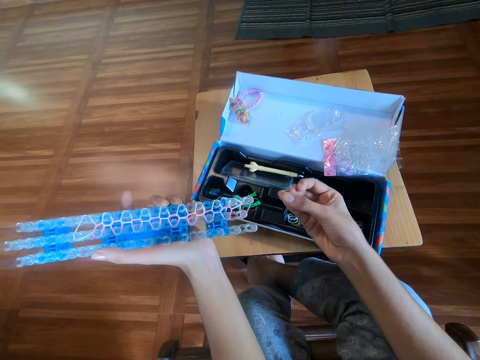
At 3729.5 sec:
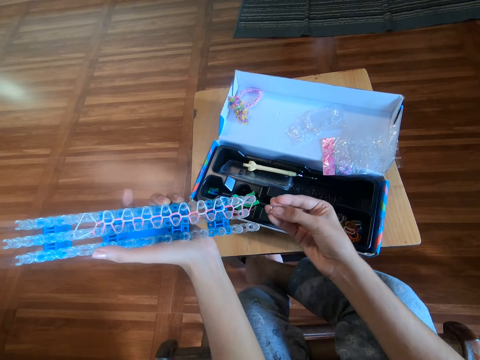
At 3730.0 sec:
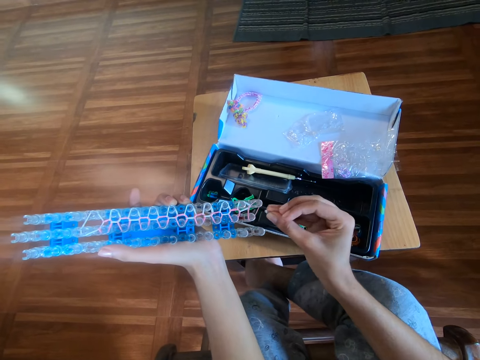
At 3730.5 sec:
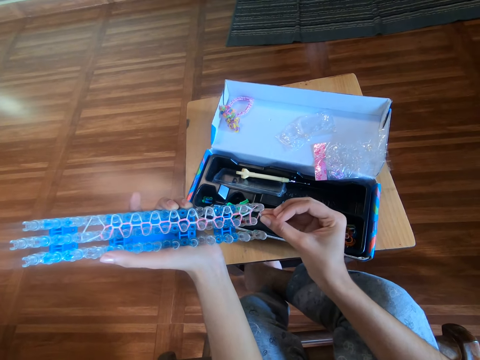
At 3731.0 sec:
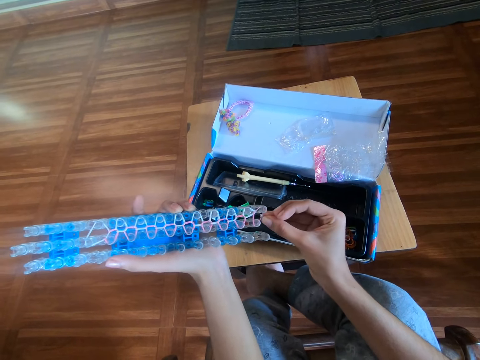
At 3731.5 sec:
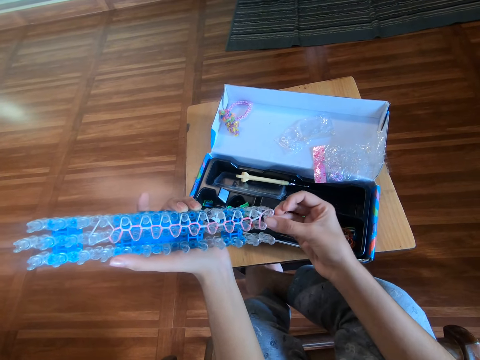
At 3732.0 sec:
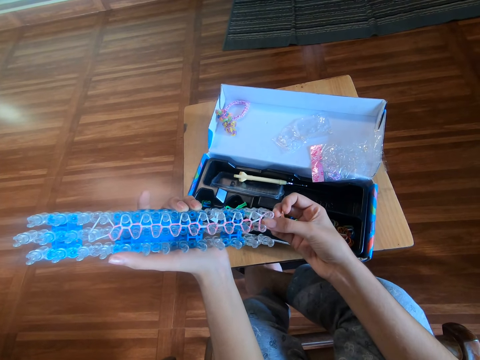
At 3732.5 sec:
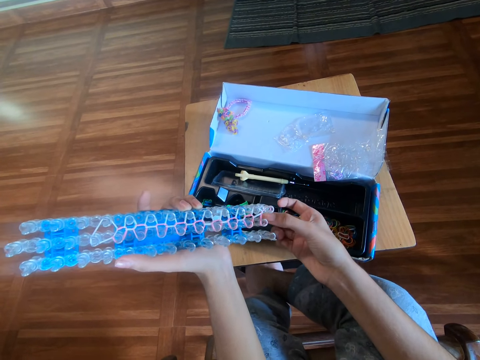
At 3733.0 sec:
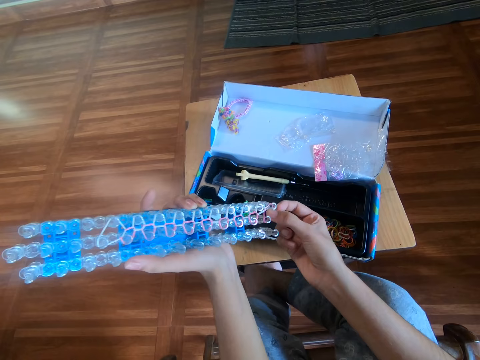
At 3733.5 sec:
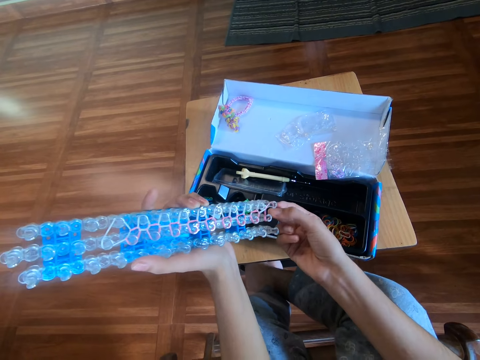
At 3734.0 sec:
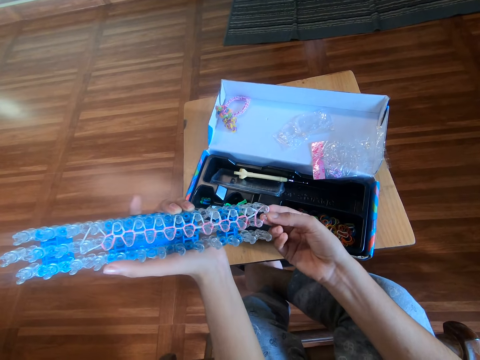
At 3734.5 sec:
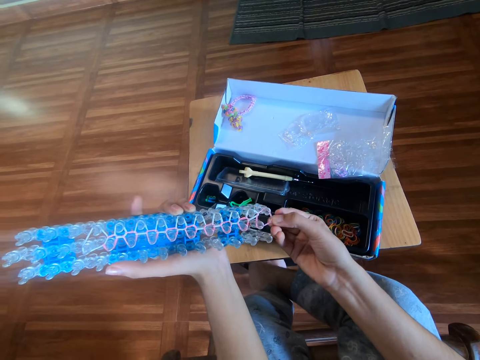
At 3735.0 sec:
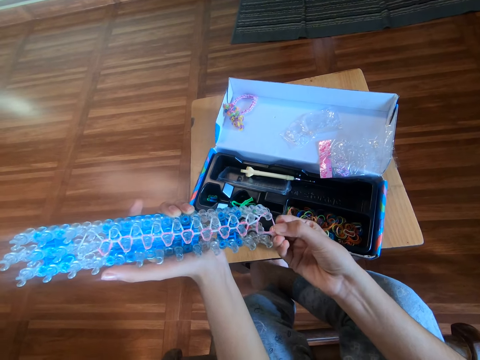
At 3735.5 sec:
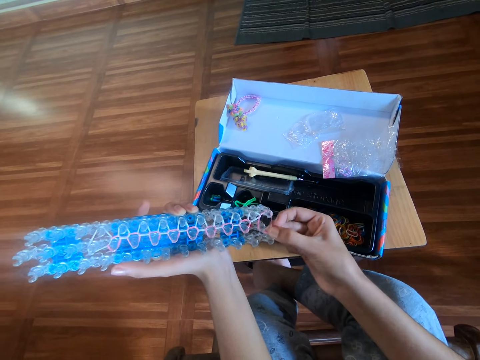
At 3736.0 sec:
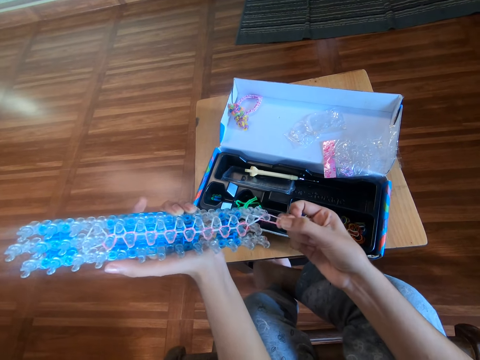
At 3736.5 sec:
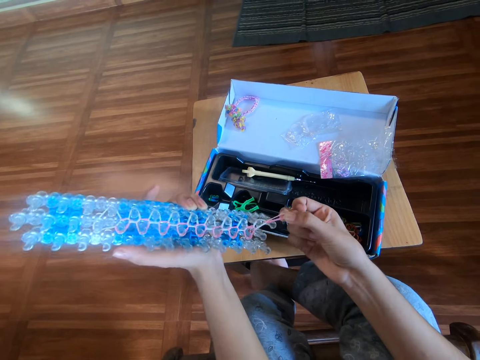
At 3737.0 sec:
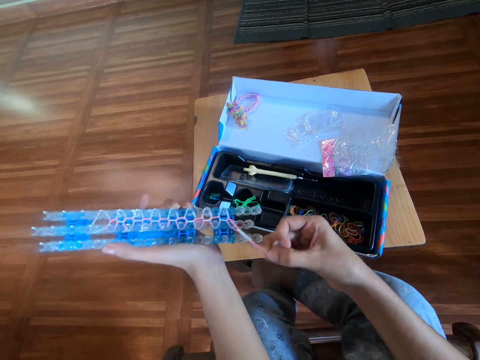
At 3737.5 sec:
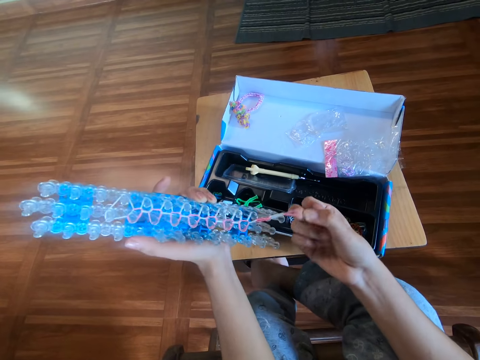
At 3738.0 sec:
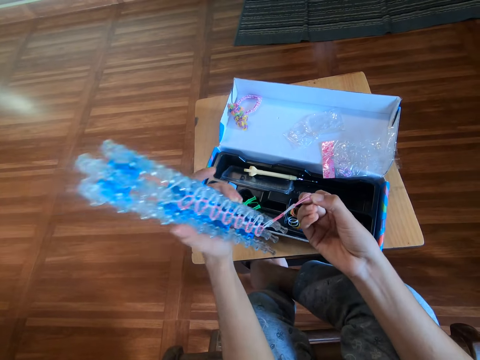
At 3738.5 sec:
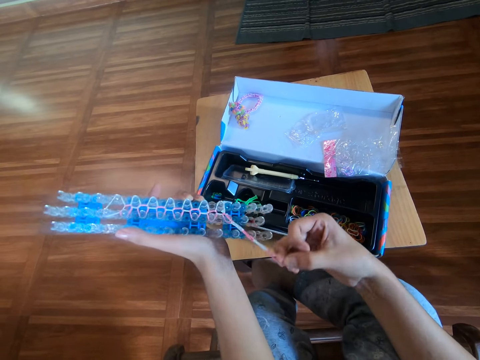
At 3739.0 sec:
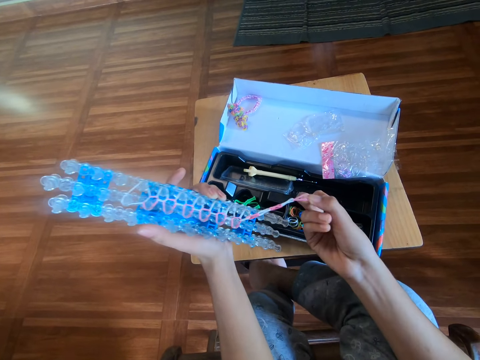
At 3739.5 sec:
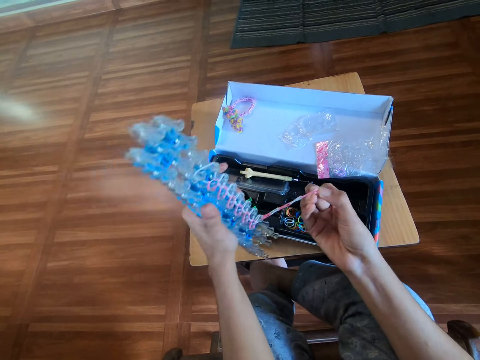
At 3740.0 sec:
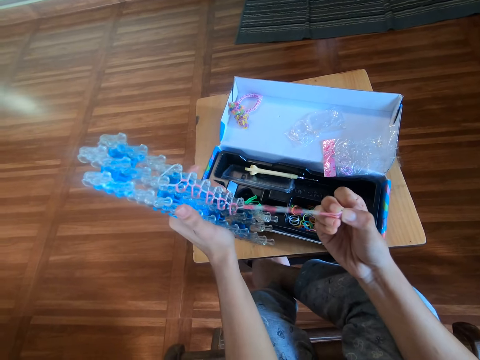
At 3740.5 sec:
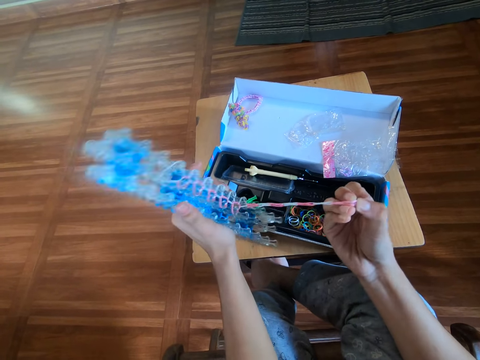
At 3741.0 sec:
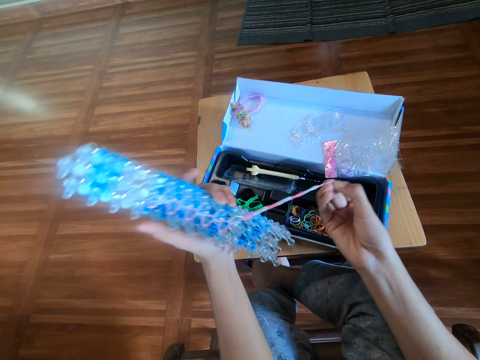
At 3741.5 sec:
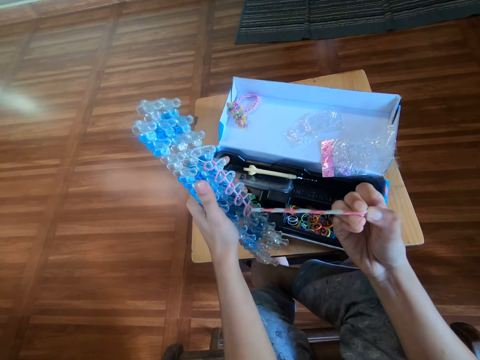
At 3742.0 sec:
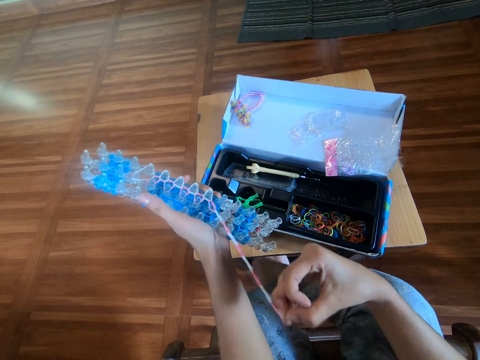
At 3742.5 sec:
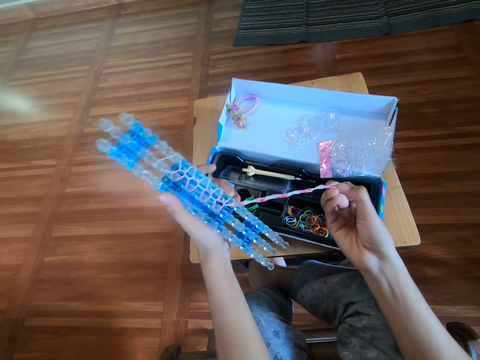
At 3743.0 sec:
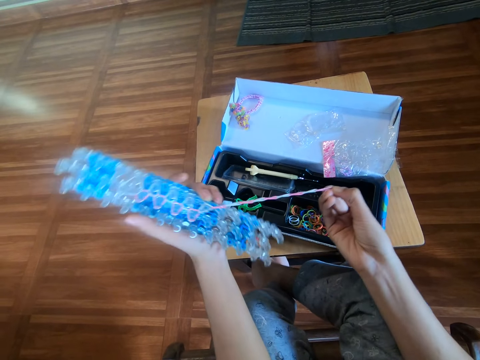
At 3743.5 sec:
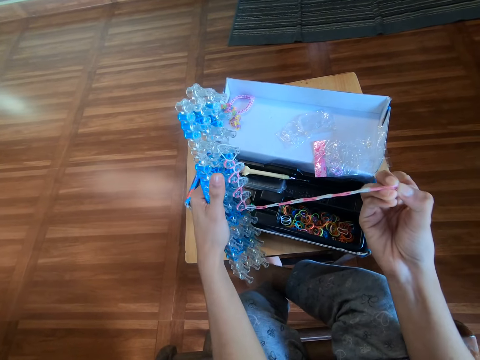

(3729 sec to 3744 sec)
The camera wearer holds a rubber band. They attach a clip to one end of the rubber on the loom with the right hand. They put the rubber band on the loom board. They remove the rubber with the clip in the right hand from the loom board.

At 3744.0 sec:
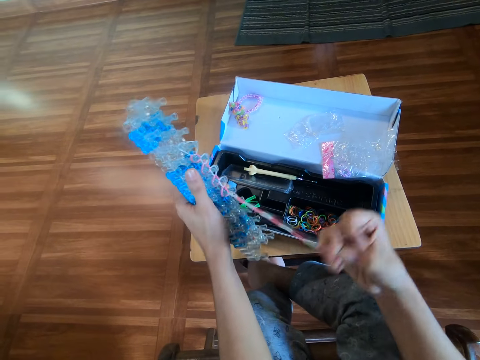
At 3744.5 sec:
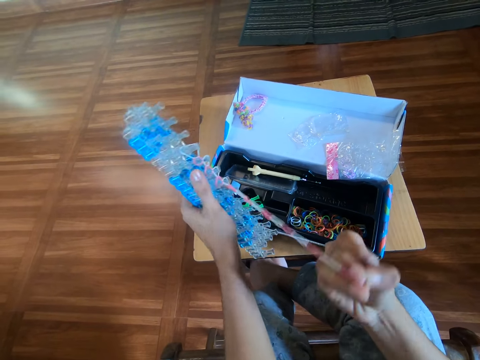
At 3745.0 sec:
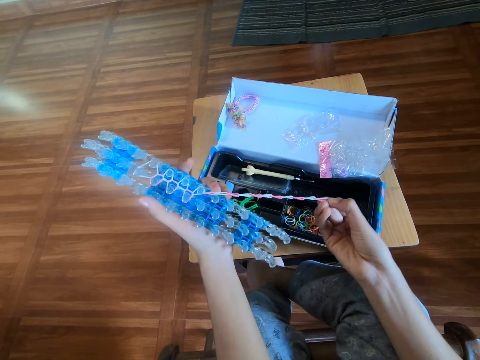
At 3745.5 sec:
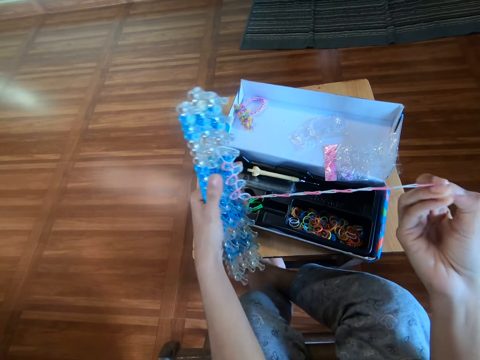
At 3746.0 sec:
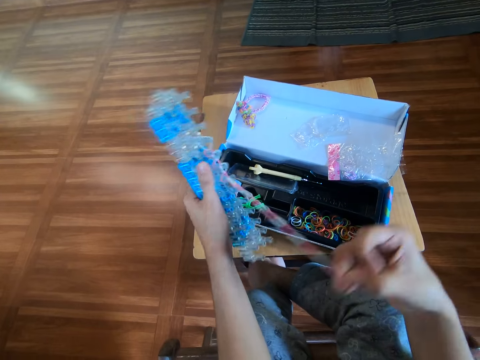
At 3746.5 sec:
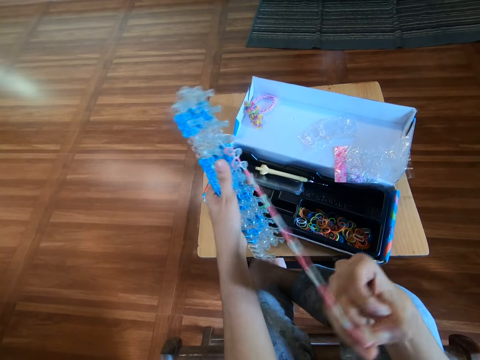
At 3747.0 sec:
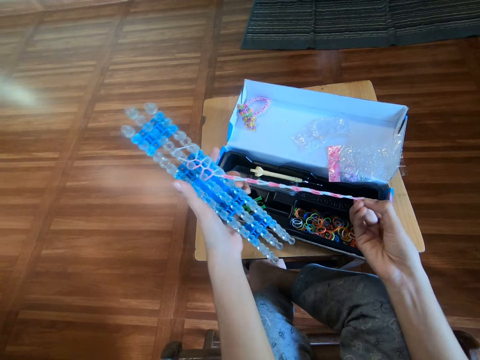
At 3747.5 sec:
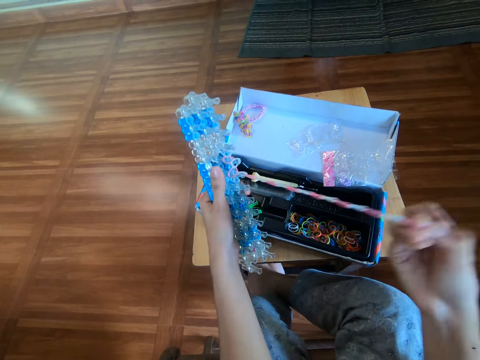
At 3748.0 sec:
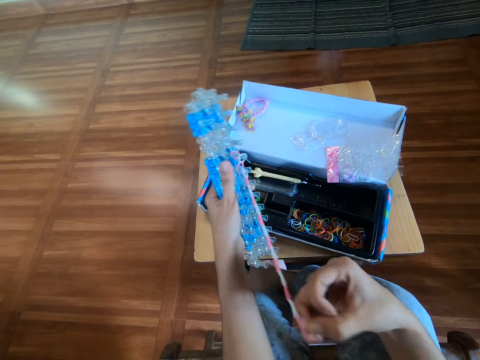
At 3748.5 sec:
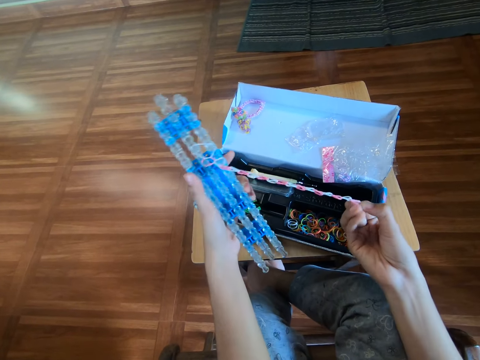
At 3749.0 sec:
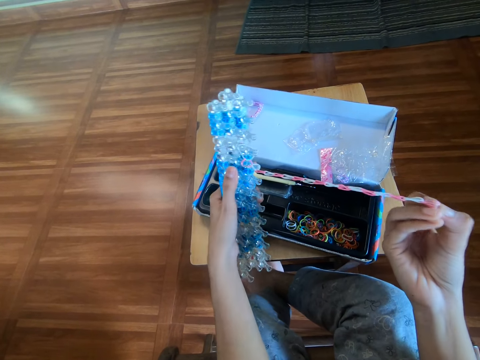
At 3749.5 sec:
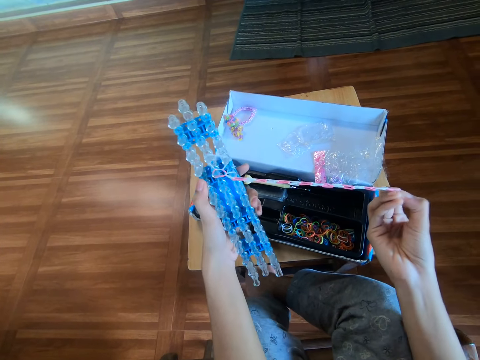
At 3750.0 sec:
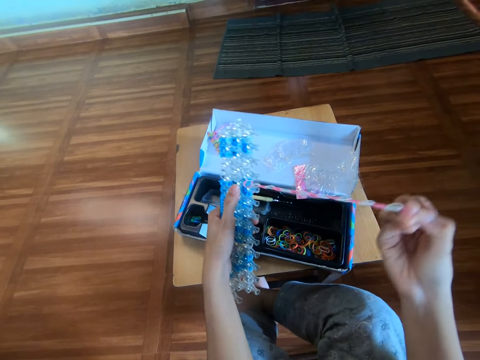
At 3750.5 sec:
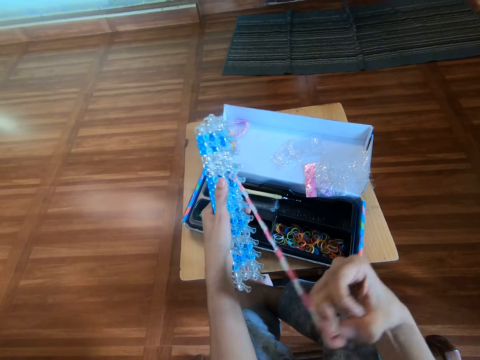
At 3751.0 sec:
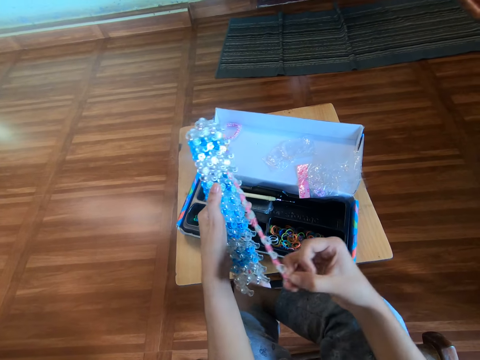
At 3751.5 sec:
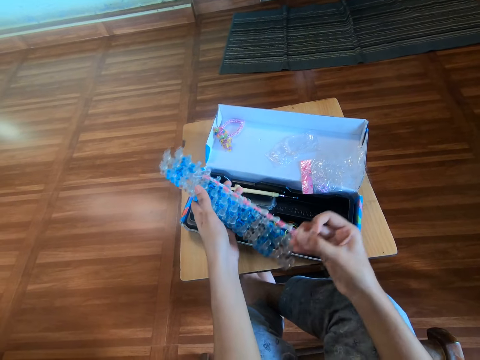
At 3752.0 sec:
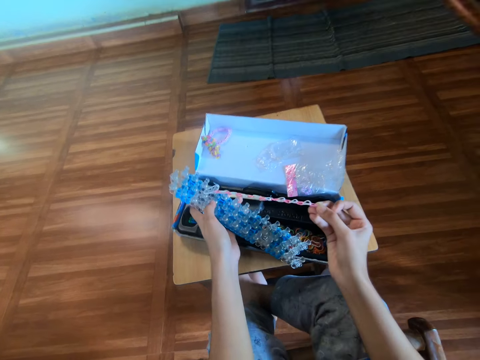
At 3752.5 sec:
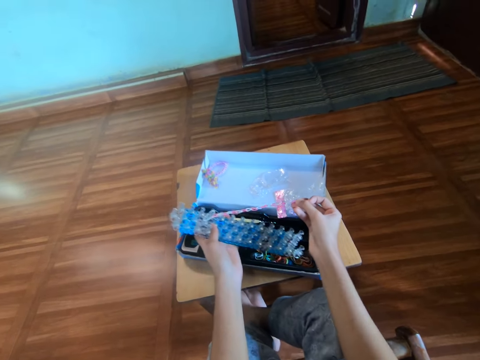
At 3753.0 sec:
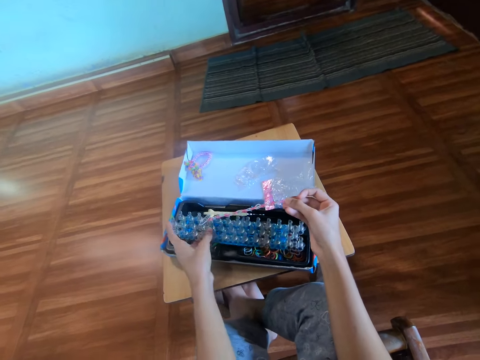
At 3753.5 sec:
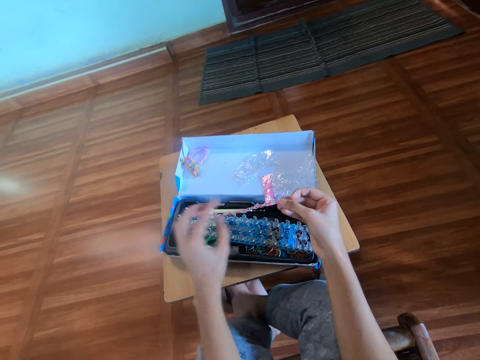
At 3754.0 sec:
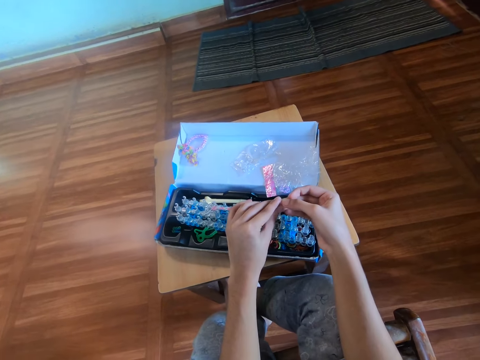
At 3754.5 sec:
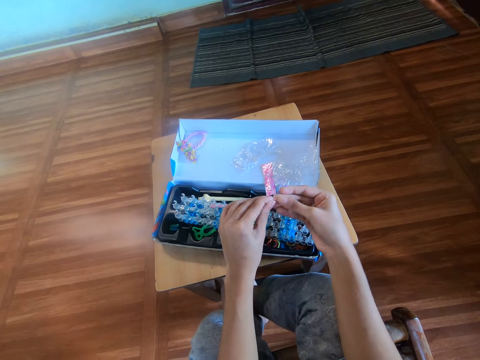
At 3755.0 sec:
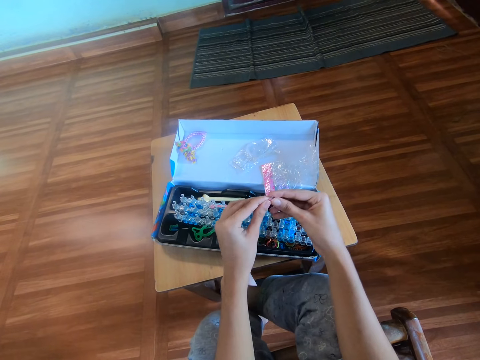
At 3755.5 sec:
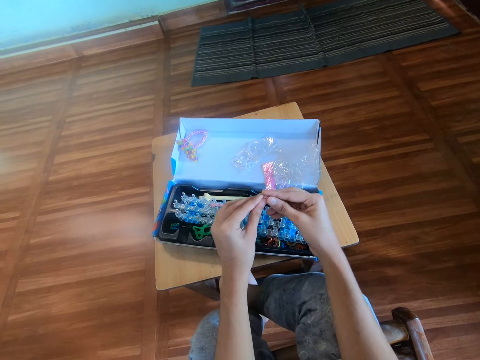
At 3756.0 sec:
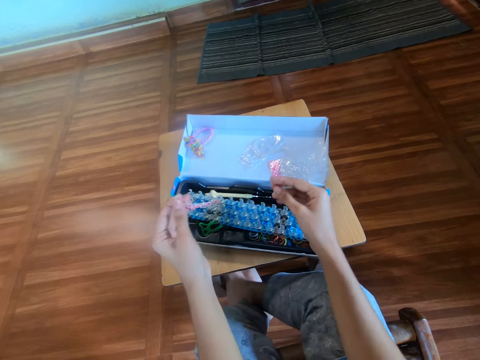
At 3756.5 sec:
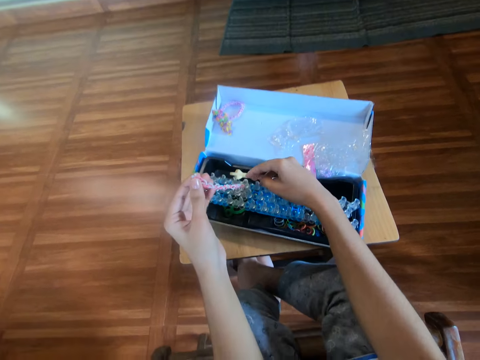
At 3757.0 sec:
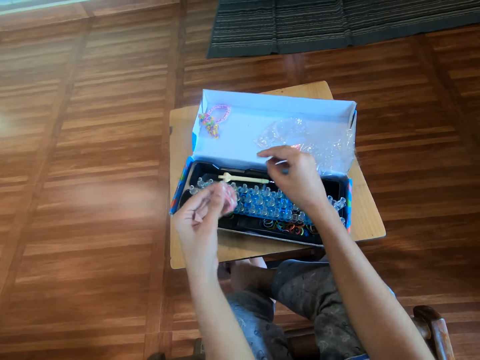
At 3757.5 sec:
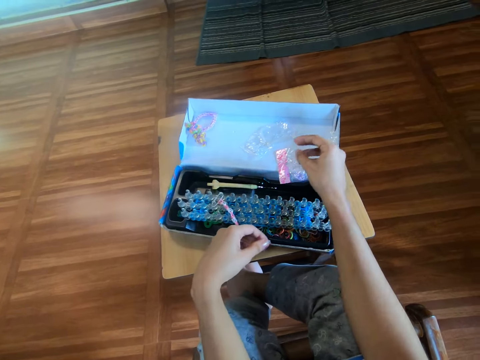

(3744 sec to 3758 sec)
The camera wearer drops the loom on the pack with the right hand. They move the clip to the left hand. They hold a rubber band.
